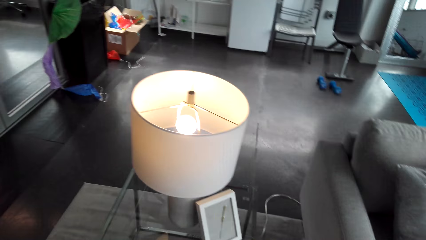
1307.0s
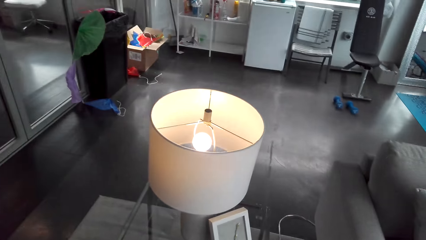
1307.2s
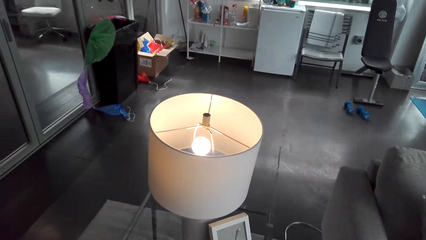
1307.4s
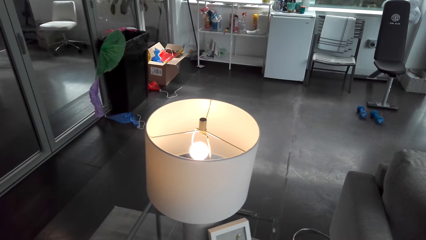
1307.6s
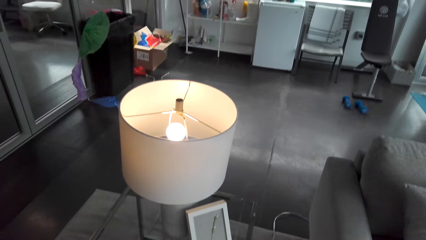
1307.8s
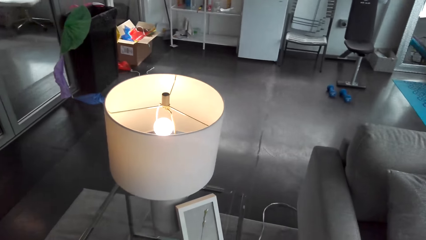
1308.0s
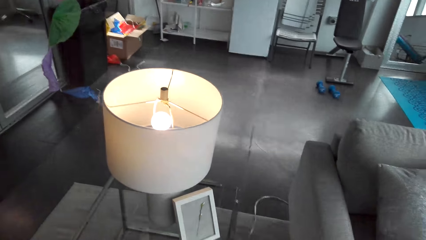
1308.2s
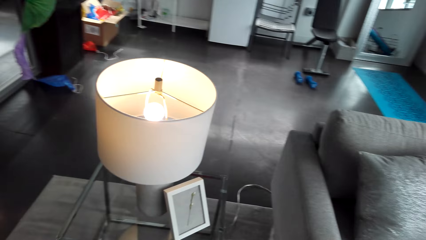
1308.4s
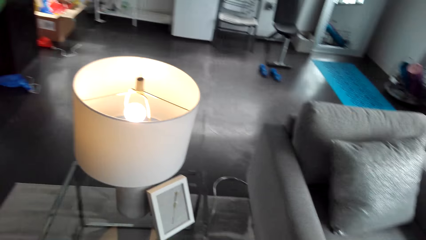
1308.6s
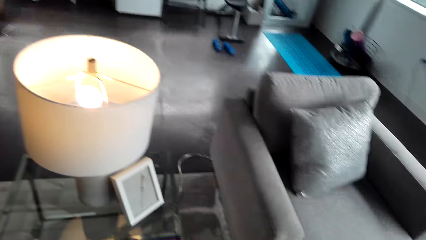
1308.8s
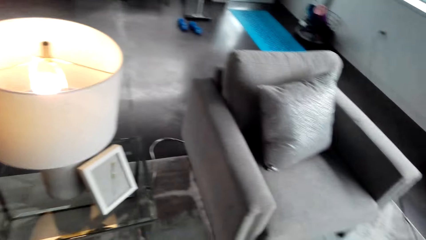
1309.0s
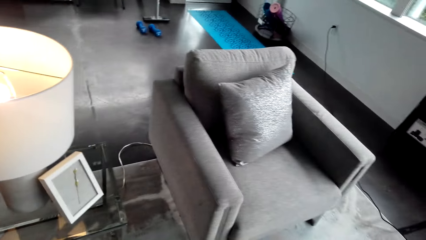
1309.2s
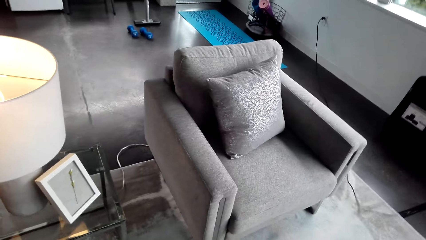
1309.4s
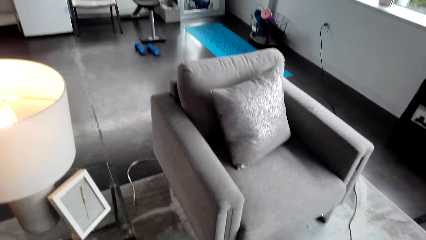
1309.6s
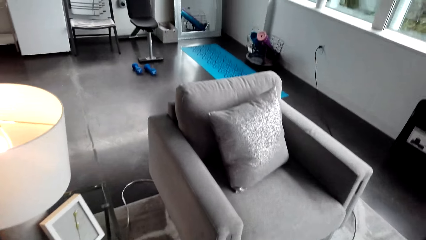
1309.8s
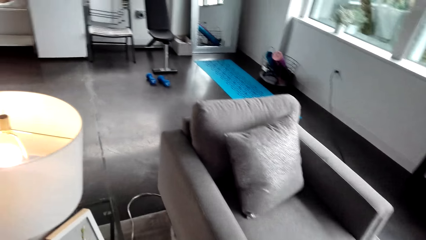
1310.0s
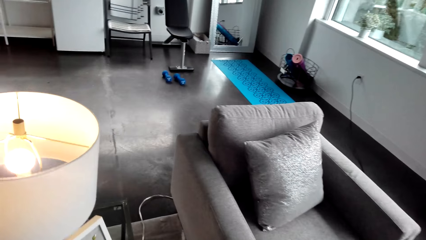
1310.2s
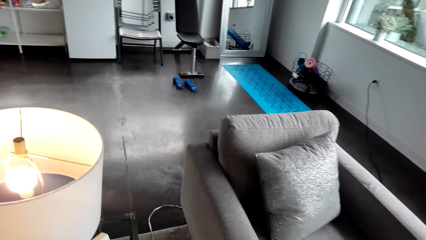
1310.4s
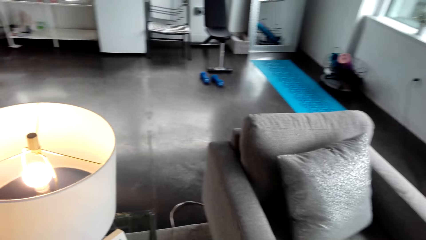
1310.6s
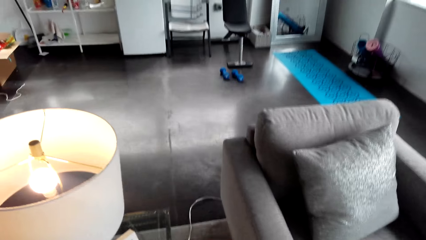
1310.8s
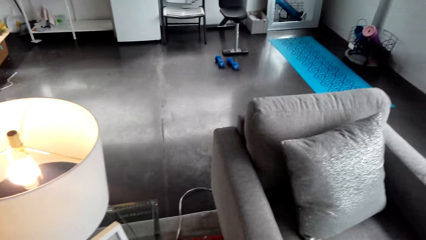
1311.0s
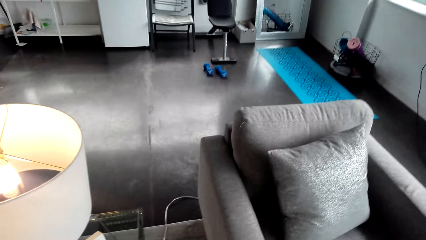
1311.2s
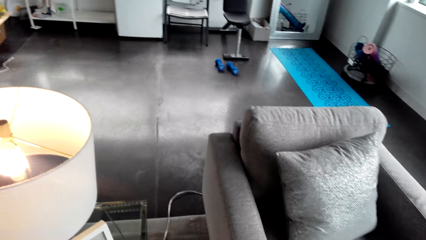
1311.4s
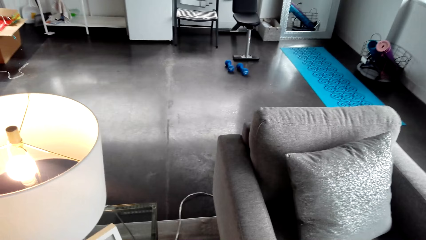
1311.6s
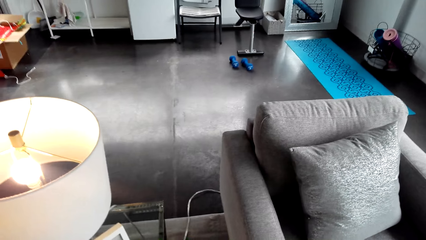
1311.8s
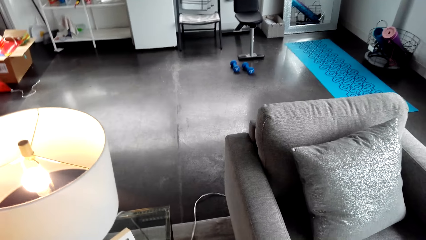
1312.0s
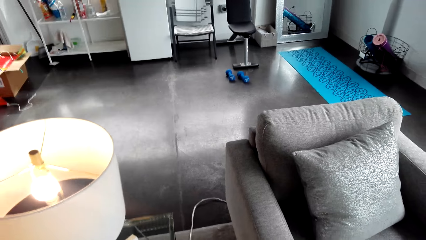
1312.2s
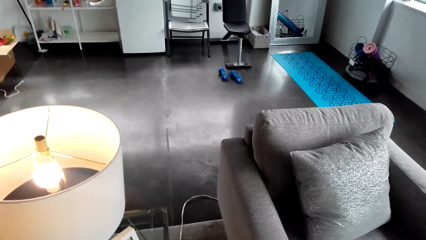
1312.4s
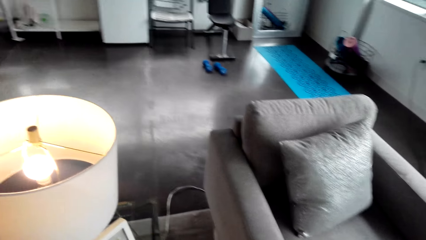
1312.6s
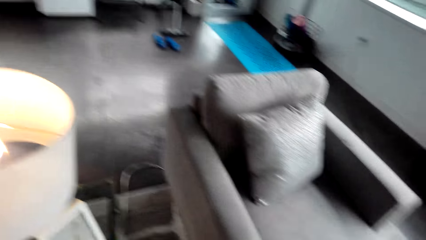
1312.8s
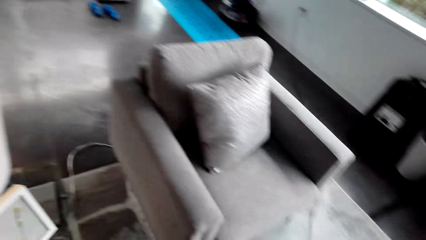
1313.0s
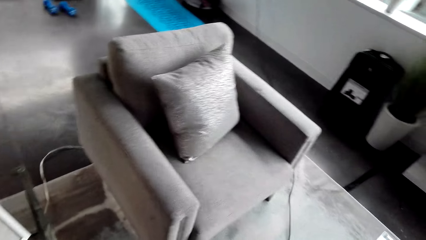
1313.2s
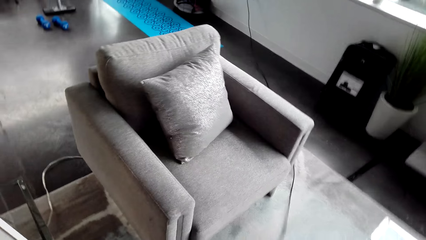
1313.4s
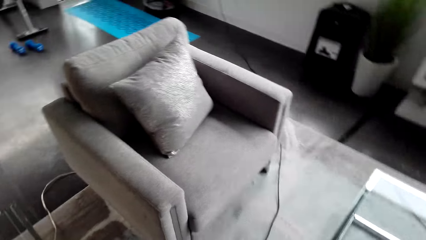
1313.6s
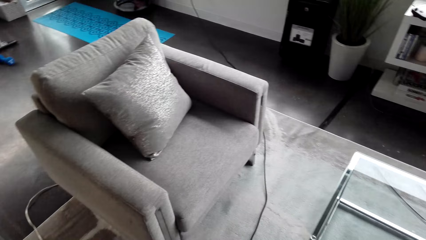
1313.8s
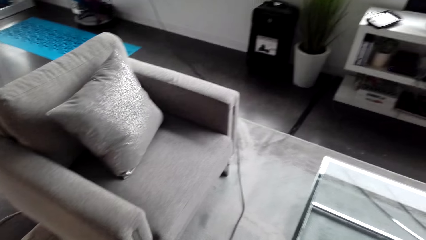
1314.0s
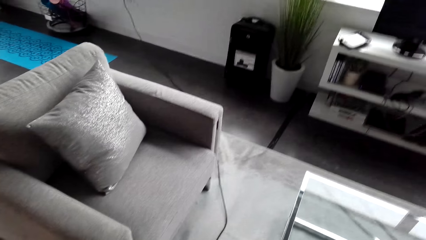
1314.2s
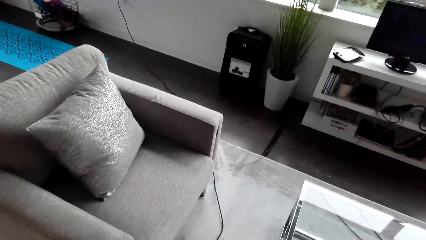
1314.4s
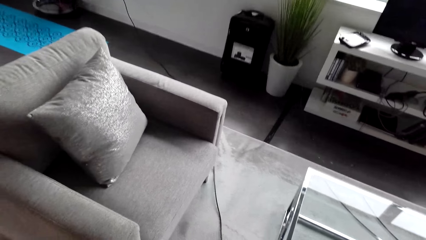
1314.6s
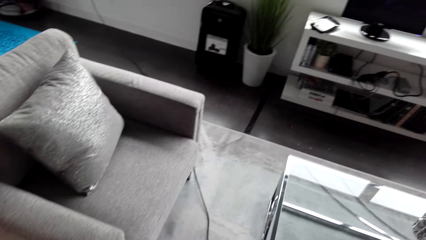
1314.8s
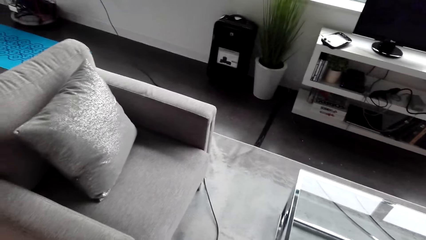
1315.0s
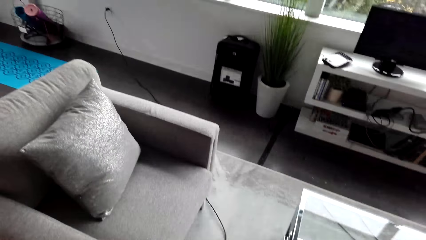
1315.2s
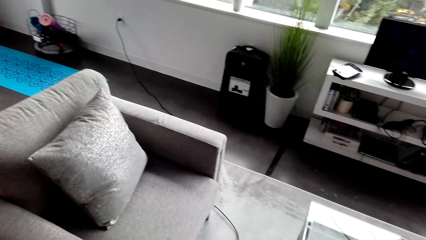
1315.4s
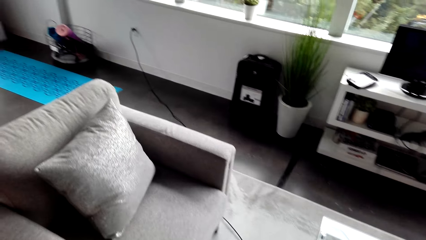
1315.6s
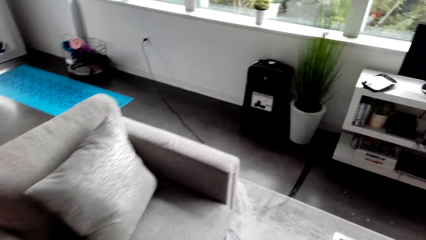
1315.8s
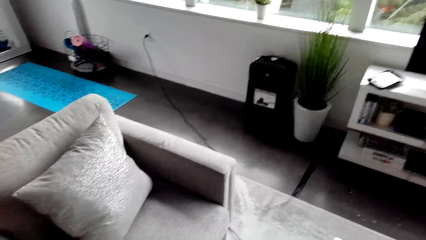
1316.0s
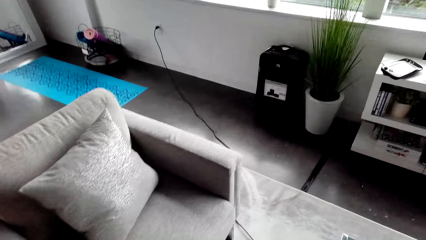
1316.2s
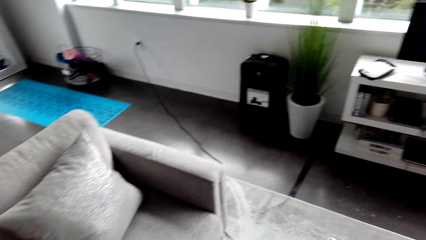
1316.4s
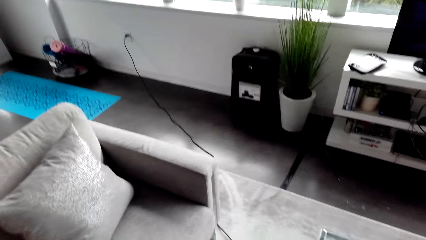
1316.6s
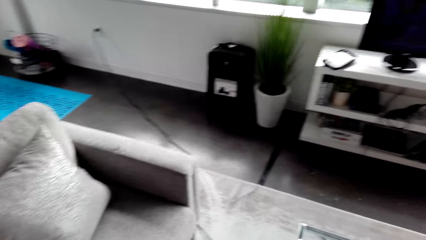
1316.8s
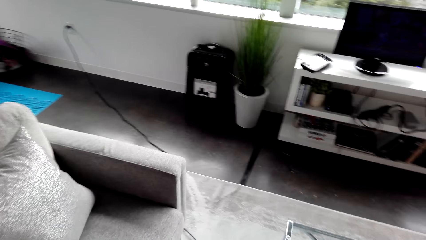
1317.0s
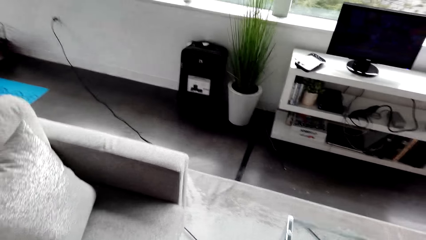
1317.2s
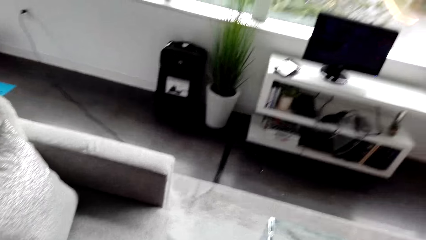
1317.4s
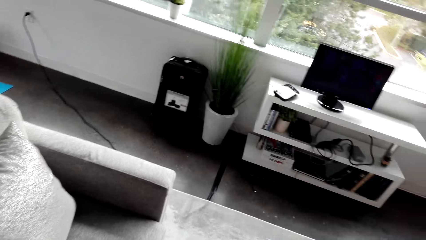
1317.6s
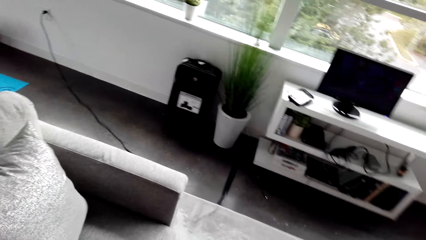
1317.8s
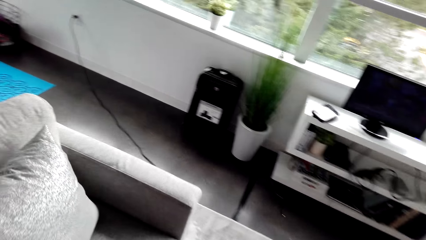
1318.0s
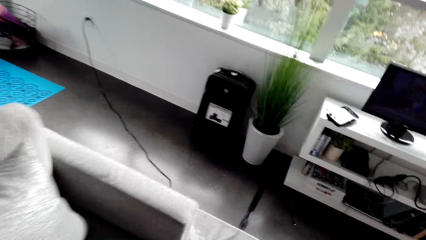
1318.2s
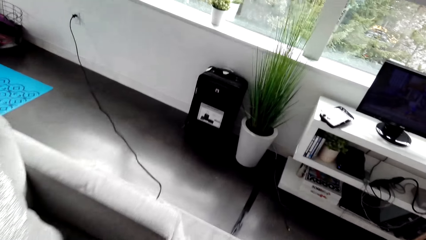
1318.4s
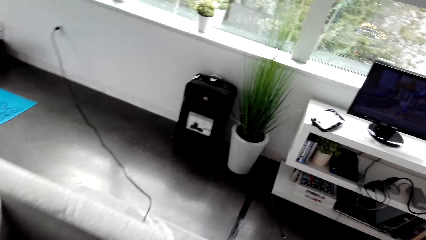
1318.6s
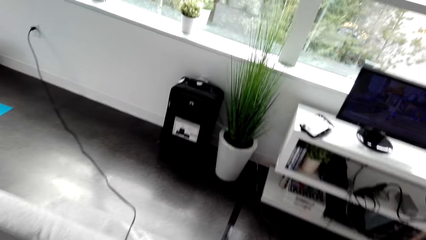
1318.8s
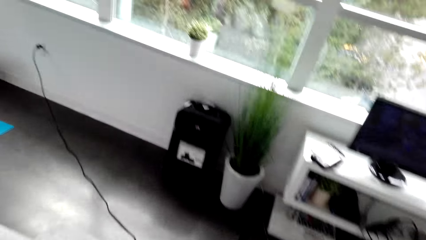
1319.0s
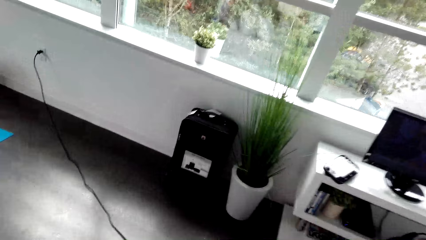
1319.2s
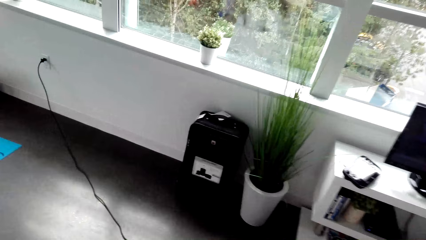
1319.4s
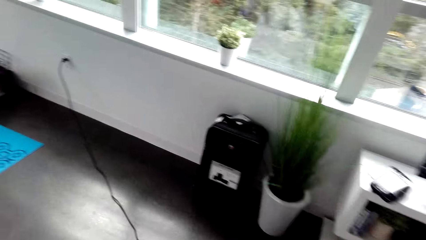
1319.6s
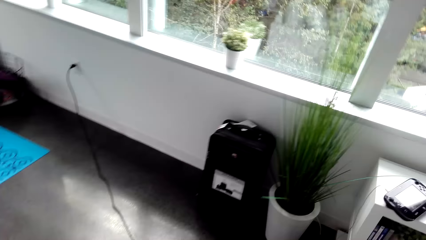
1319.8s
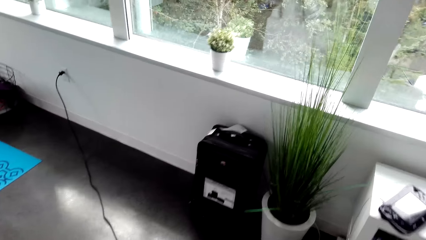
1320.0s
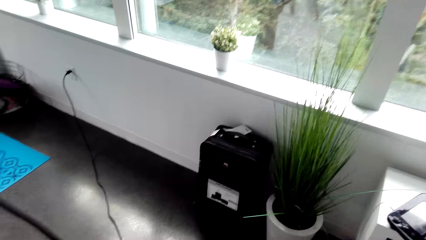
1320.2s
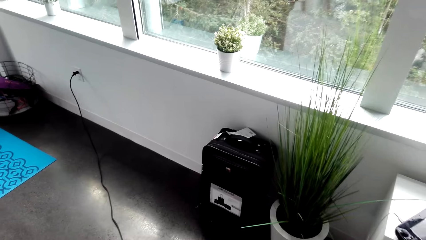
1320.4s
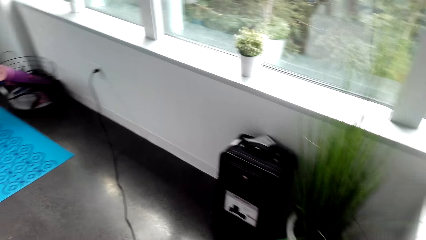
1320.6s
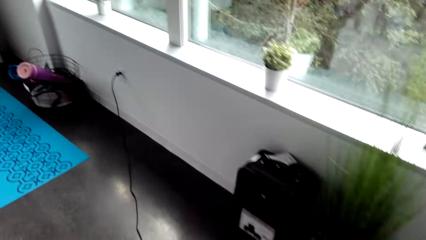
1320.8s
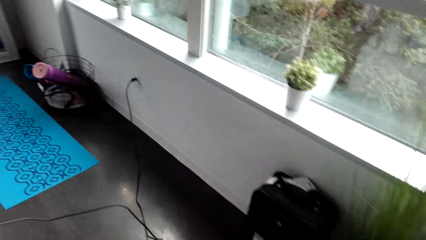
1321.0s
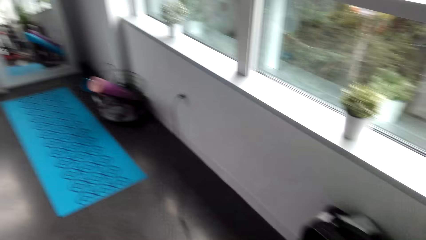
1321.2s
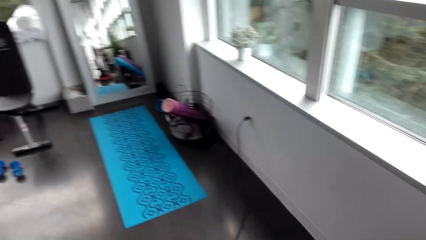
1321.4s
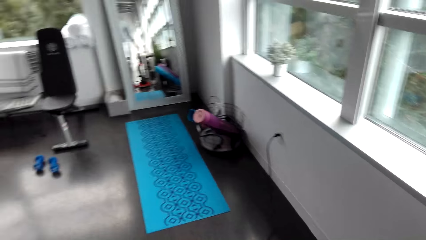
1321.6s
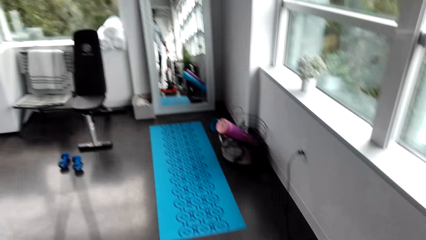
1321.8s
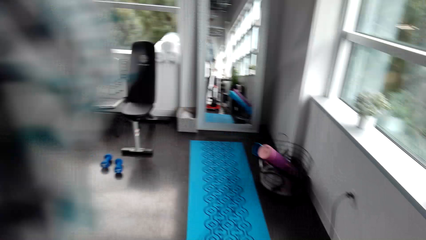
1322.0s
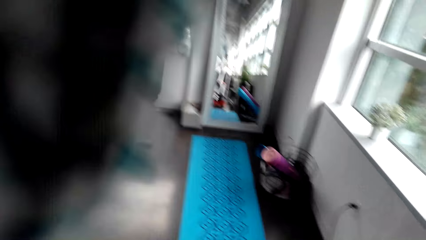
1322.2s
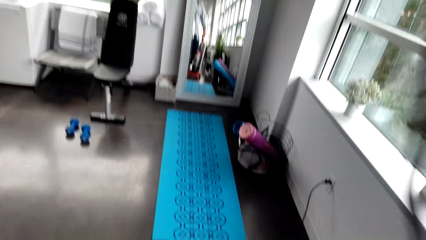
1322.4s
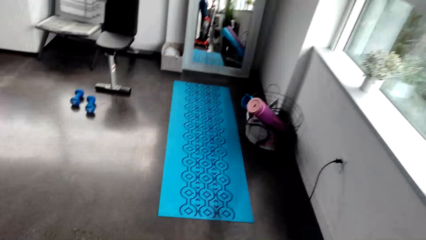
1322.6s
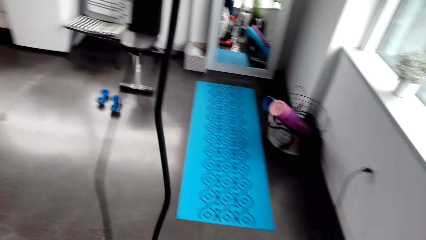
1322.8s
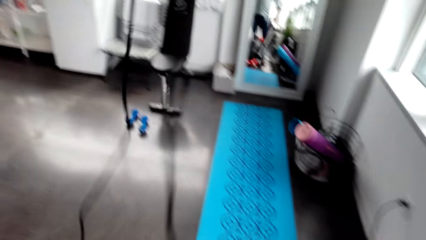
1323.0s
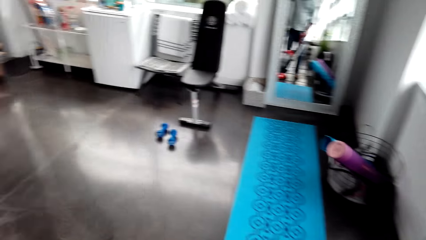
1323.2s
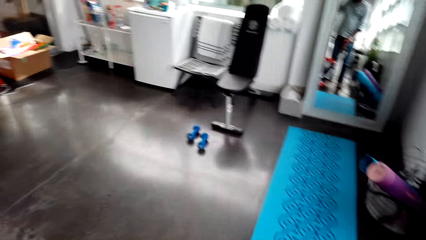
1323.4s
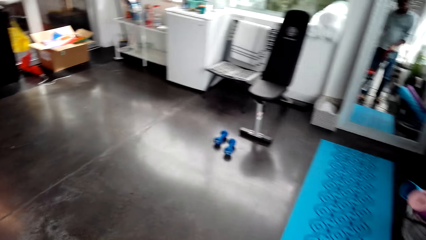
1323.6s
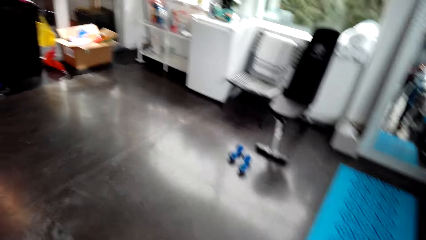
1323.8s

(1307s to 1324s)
The camera wearer carries the cleaner on the floor.
